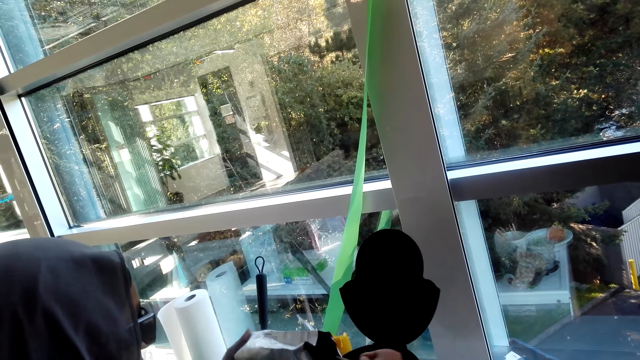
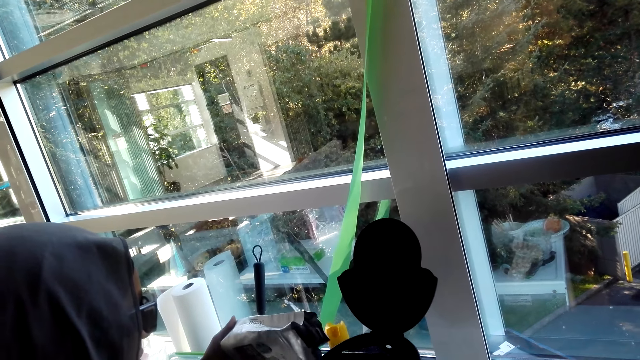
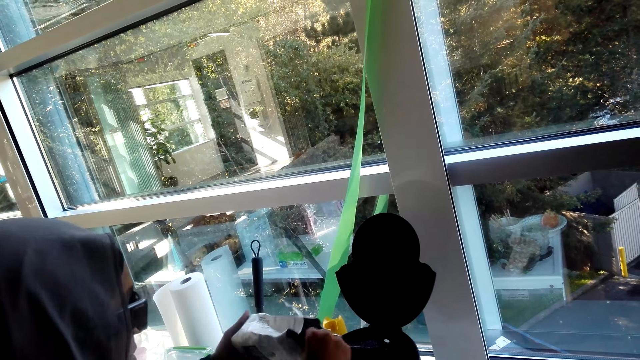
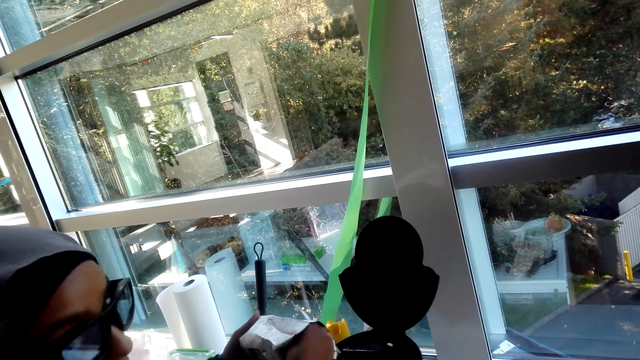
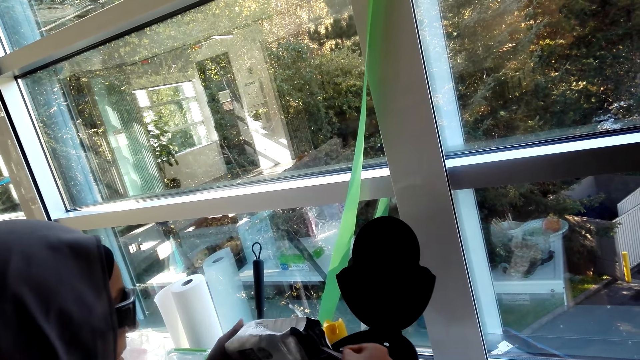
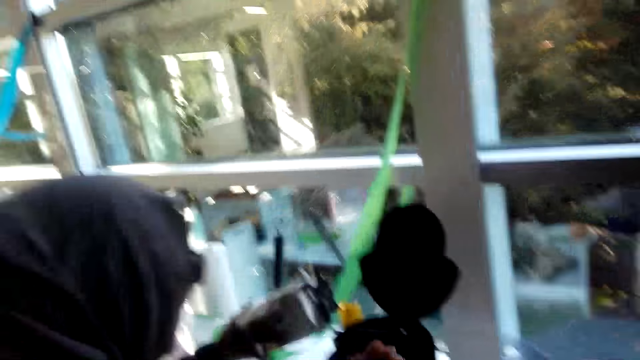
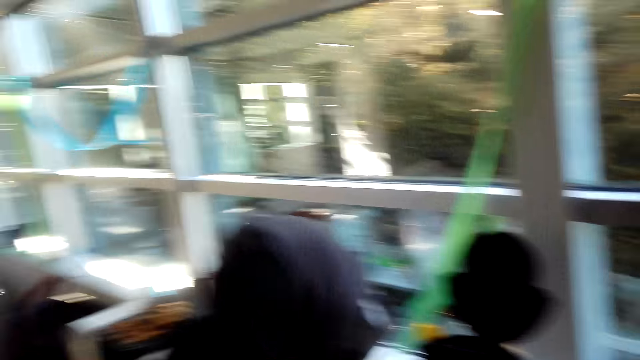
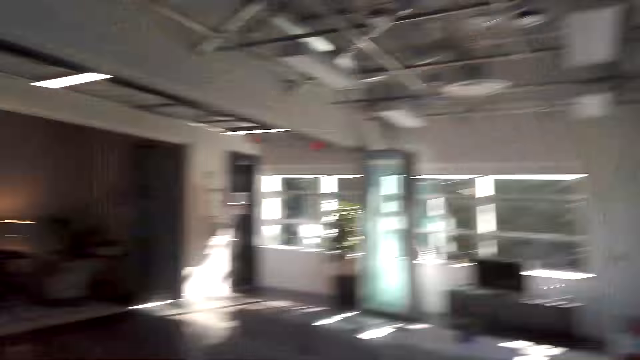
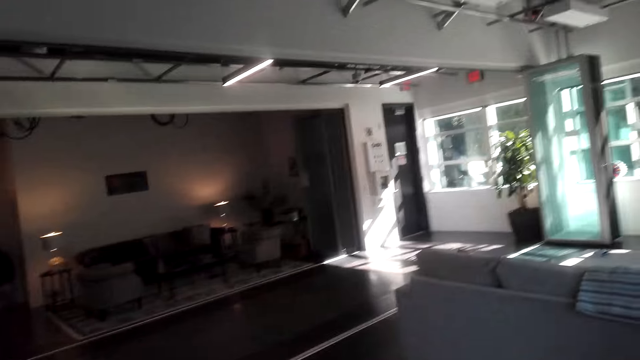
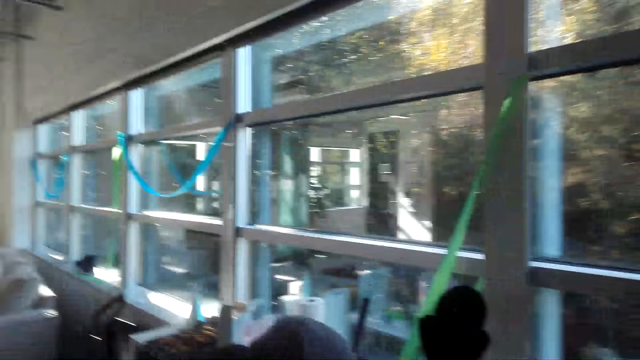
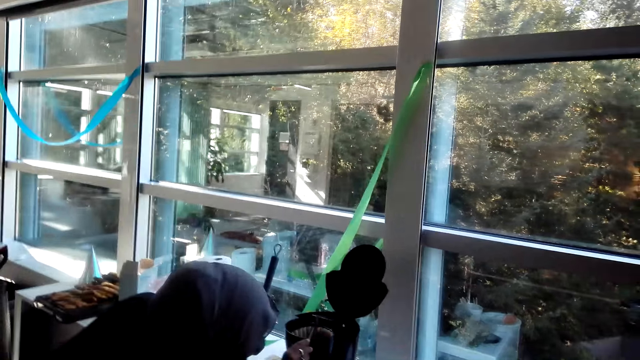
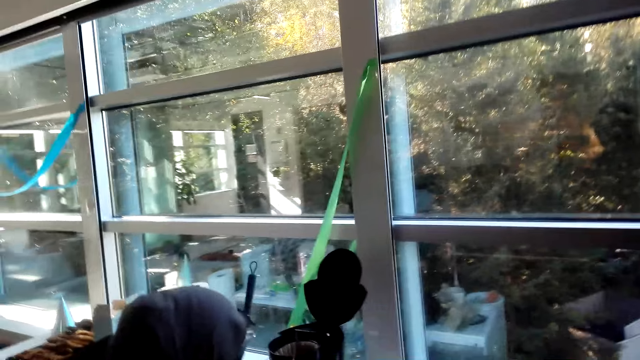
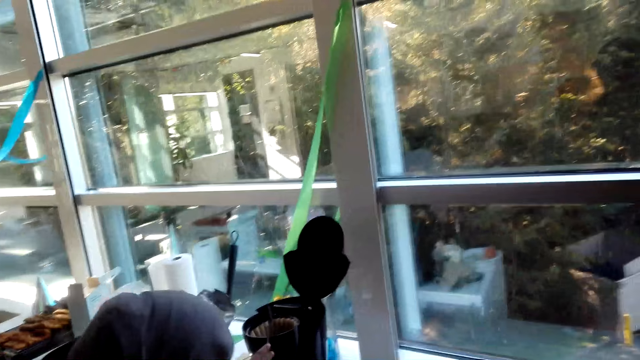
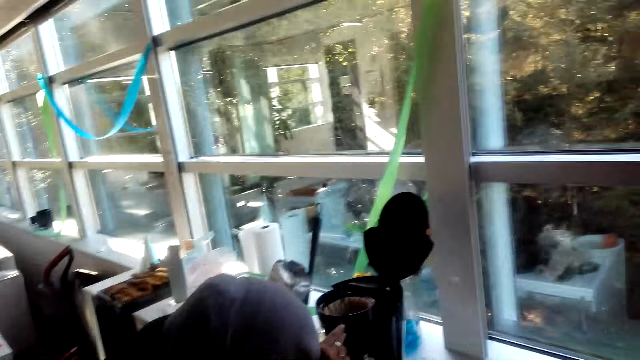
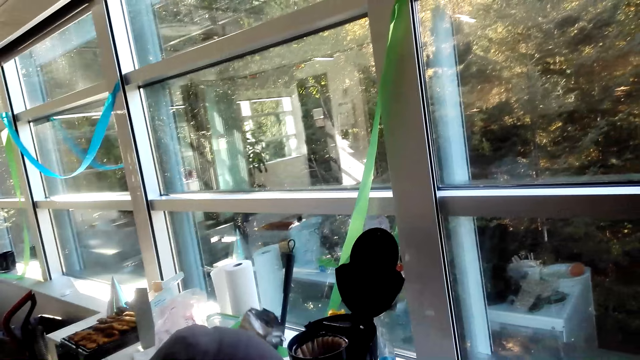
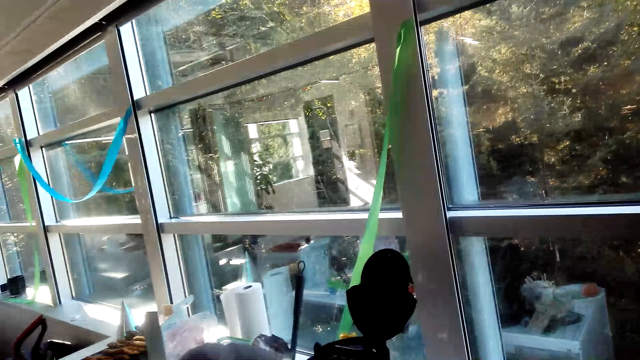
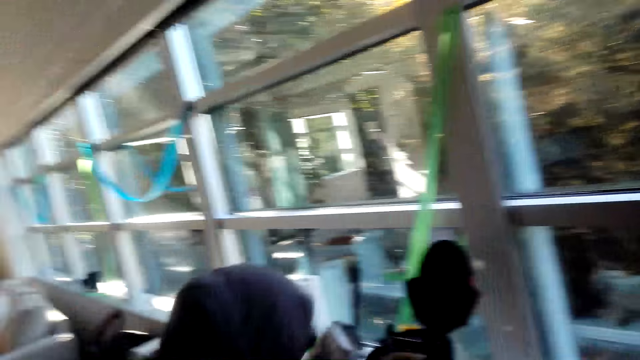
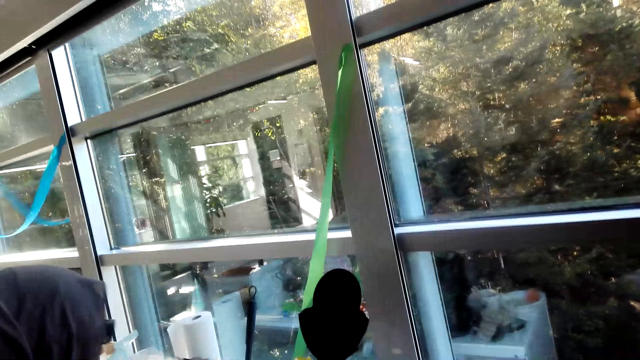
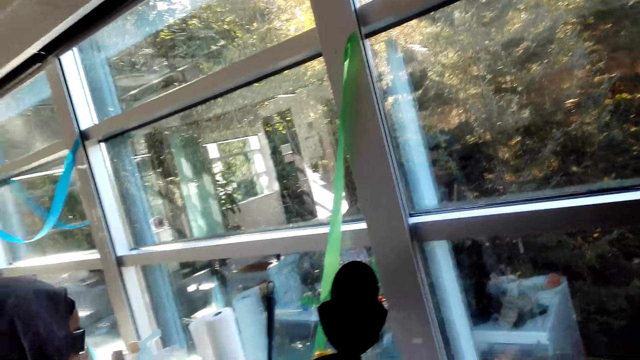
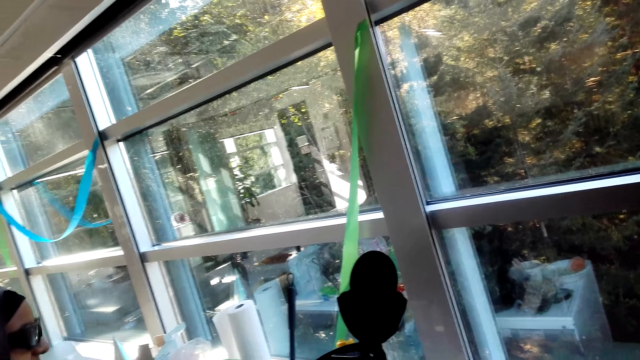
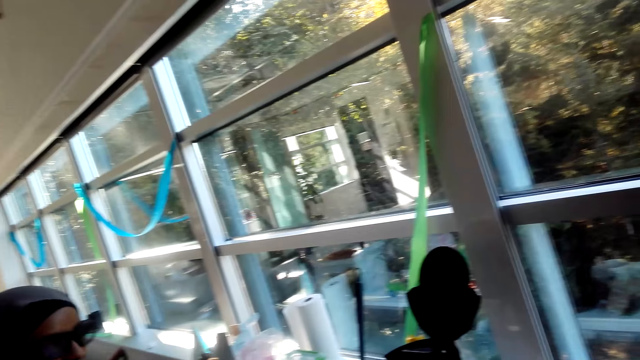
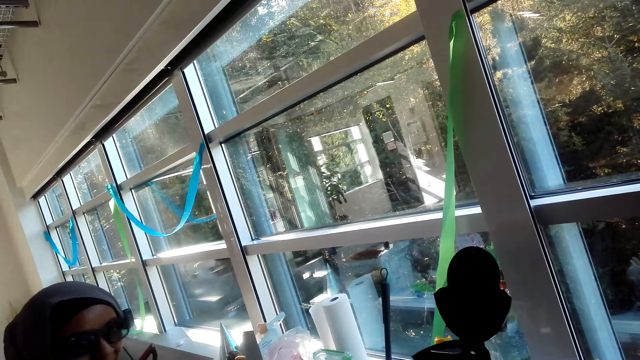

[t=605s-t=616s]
A lady scoops more coffee, puts coffee in the coffee maker, scoops more coffee, and puts coffee in the coffee maker. The camera wearer looks around. The lady holds the coffee maker. The camera wearer laughs.

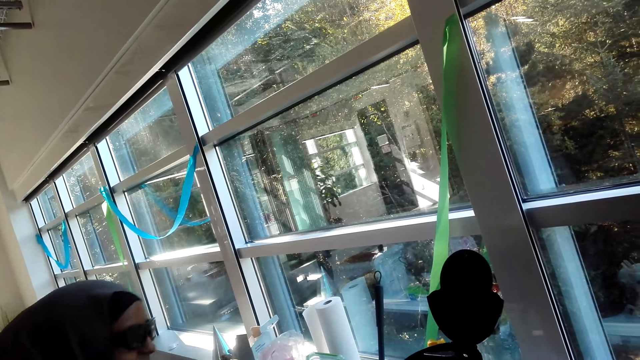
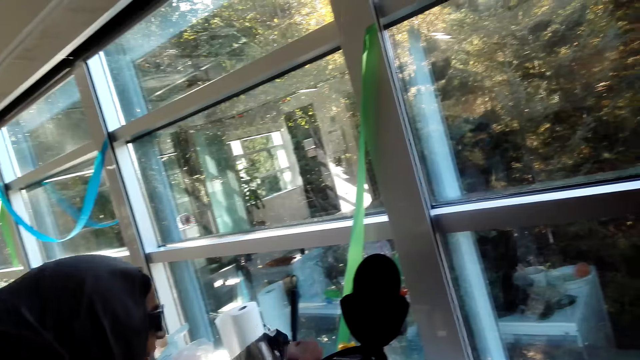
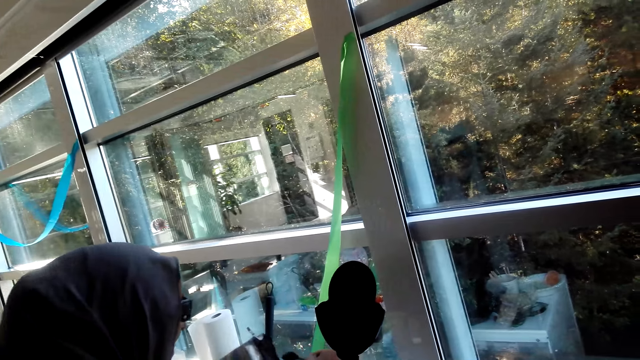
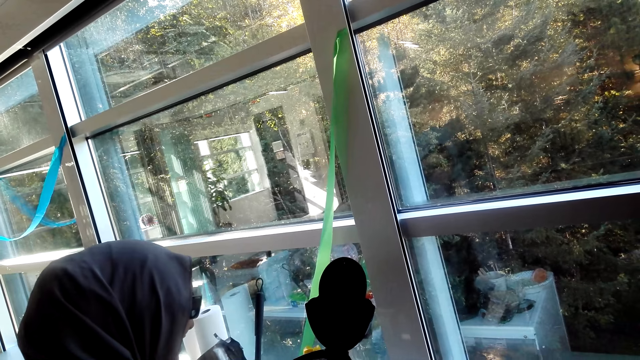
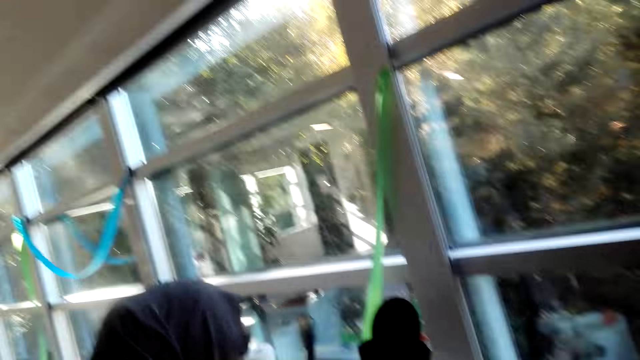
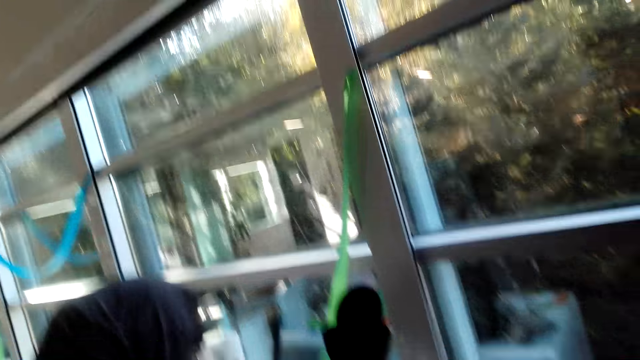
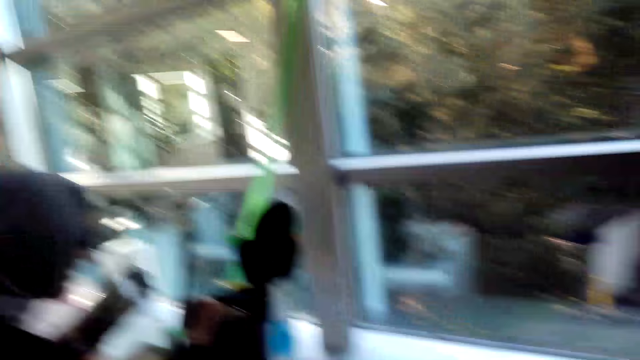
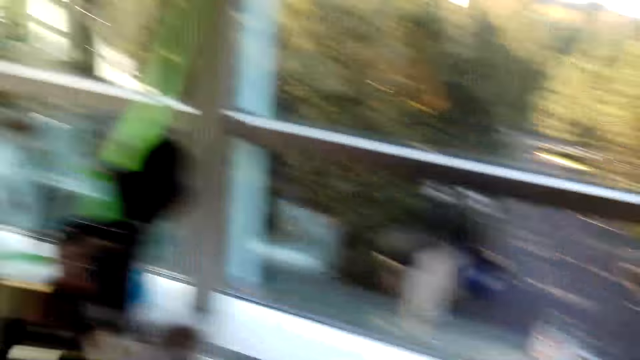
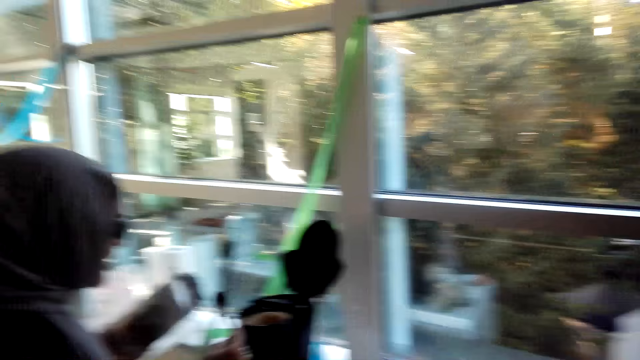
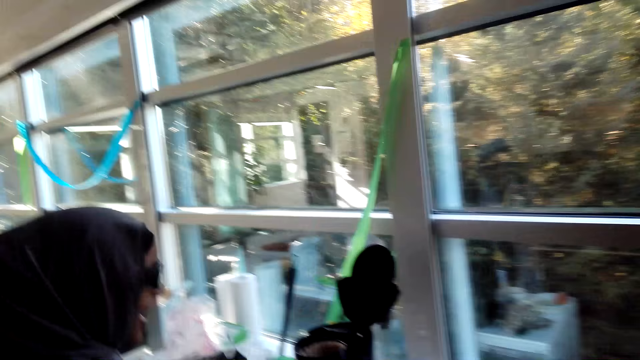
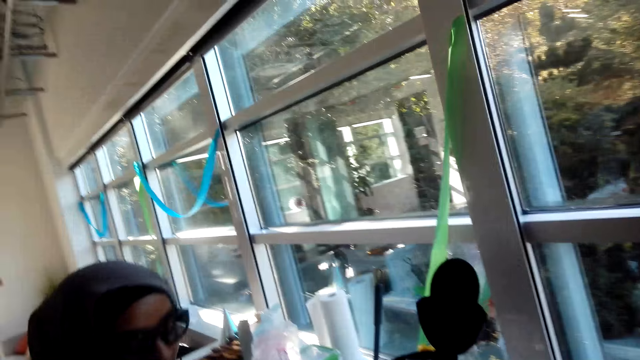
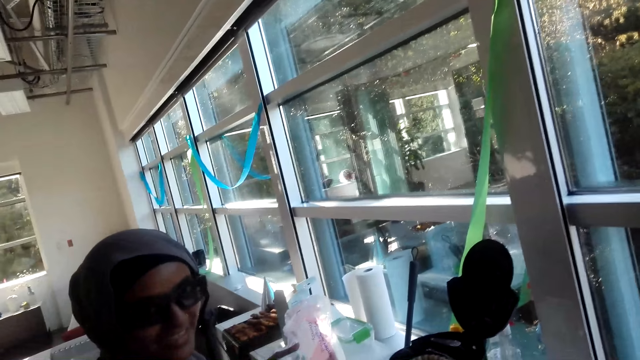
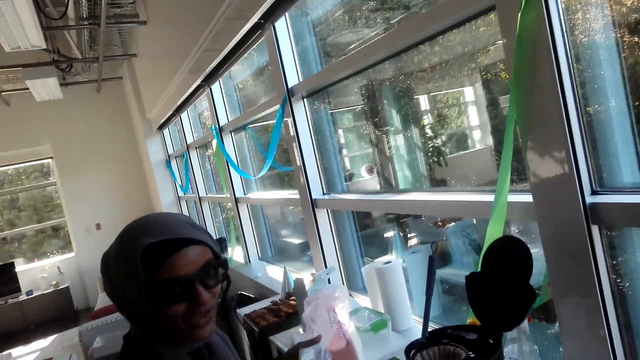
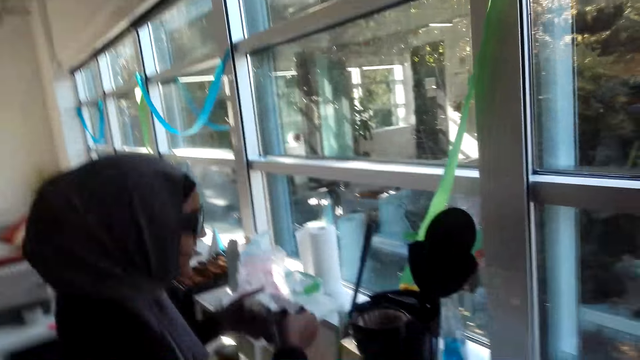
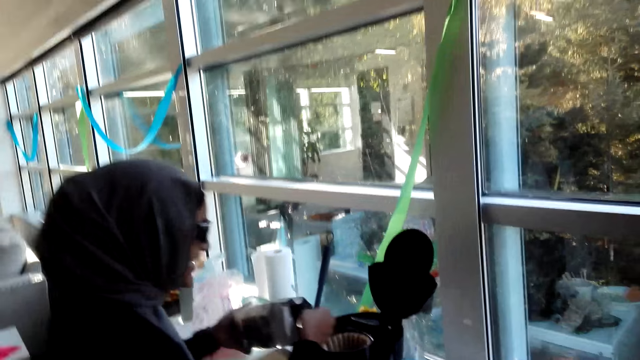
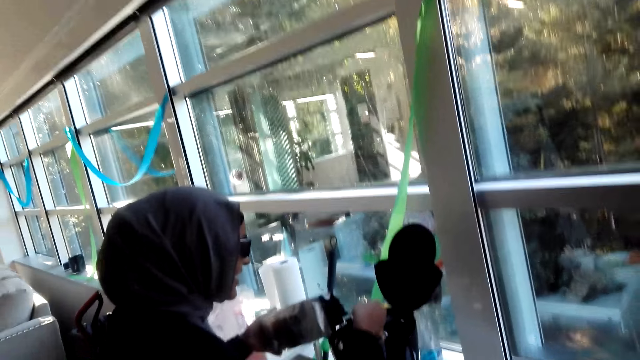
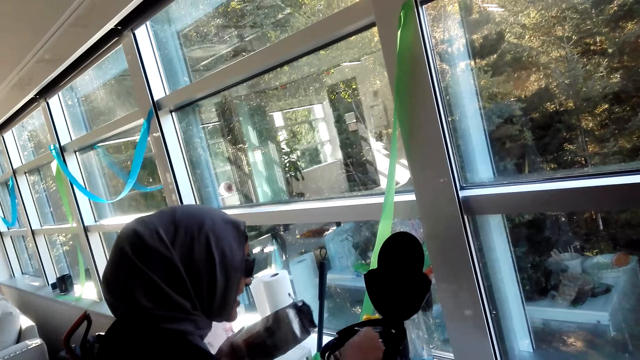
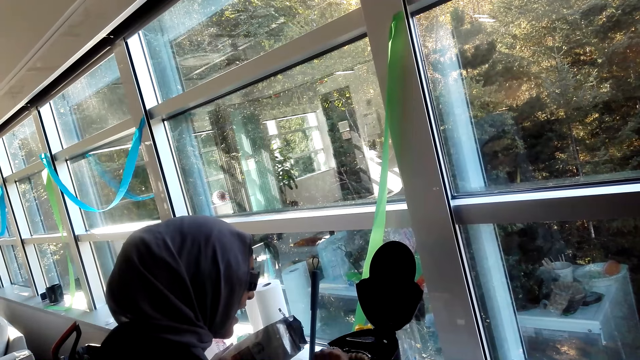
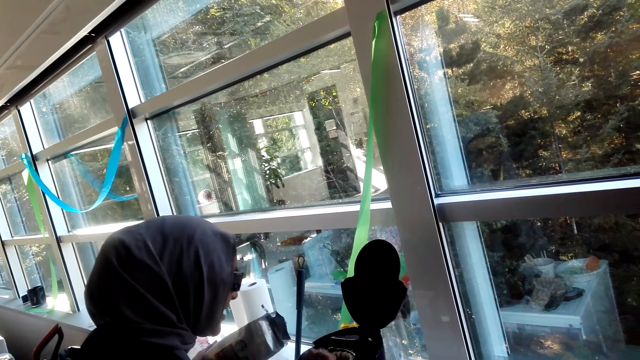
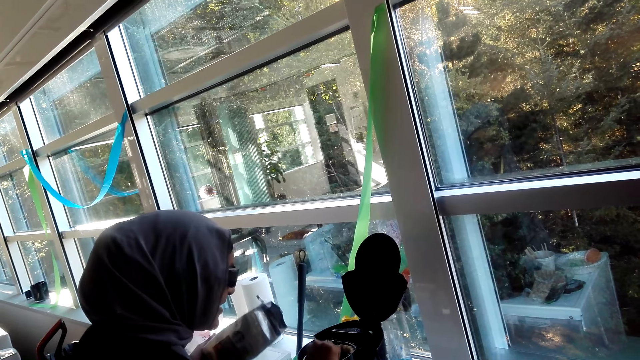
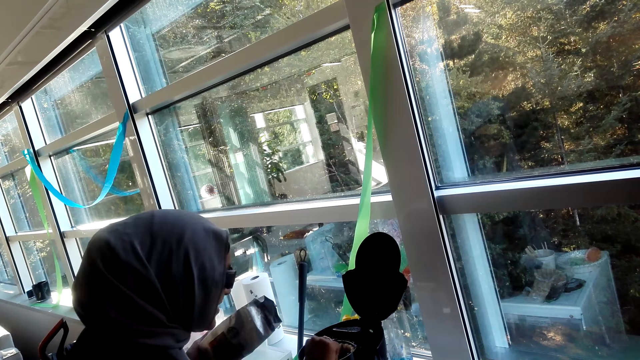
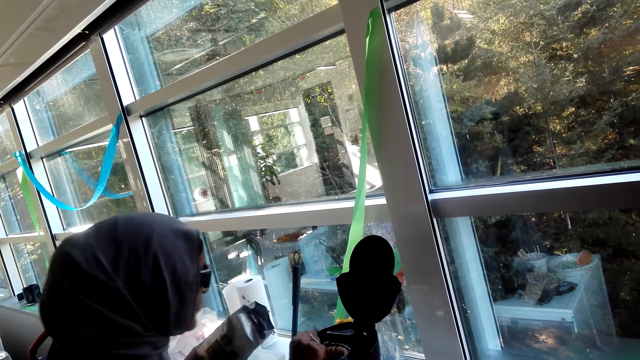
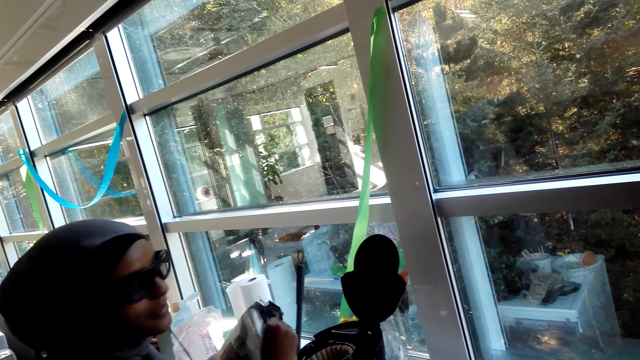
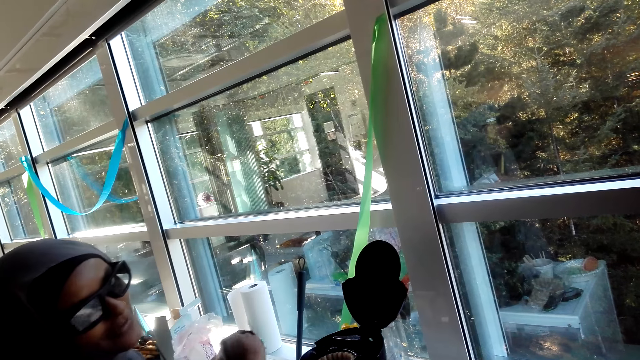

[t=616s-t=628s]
A lady adds a spoon of coffee in the coffee maker. The camera wearer looks around. The lady scoops more coffee, puts coffee in the coffee maker, and stirs the coffee.
